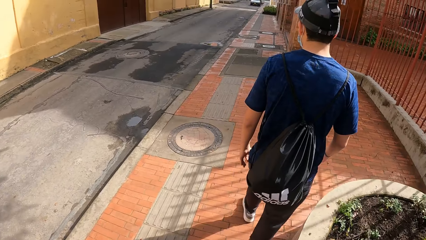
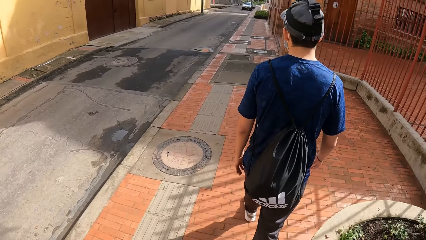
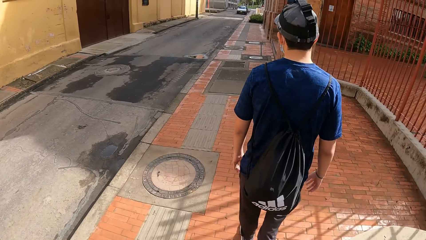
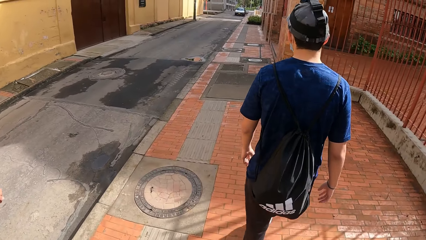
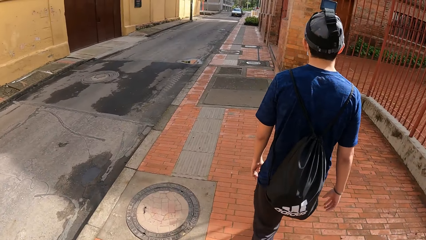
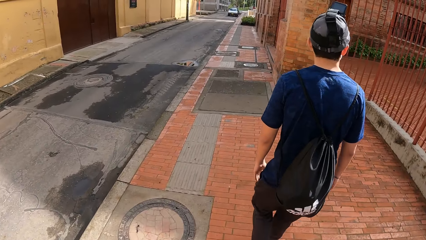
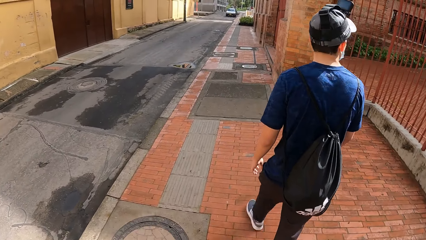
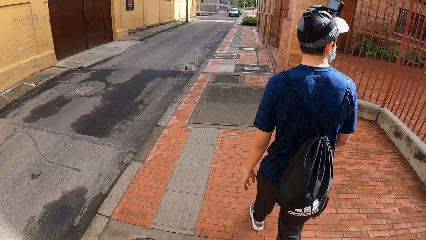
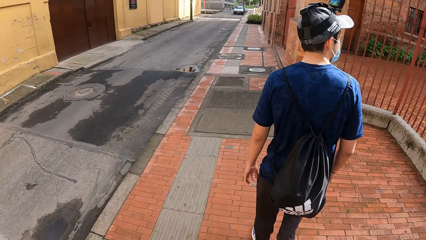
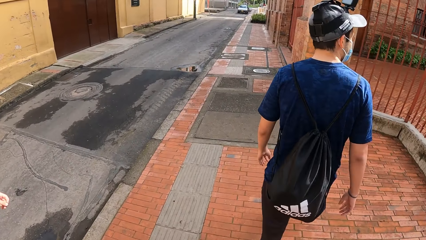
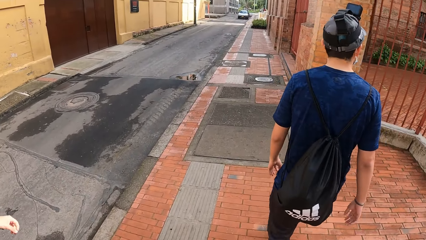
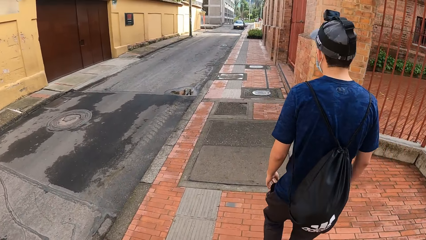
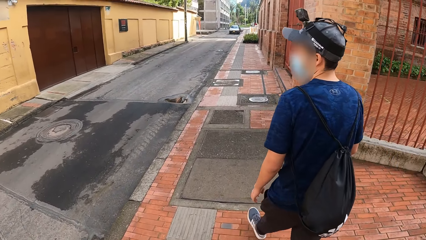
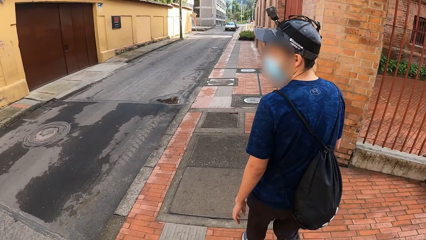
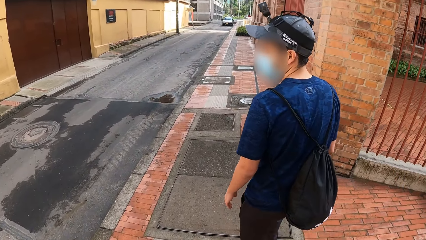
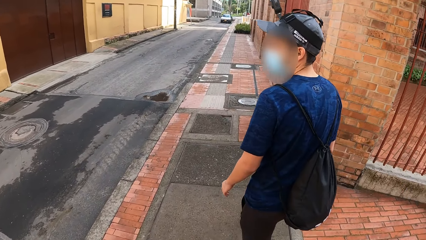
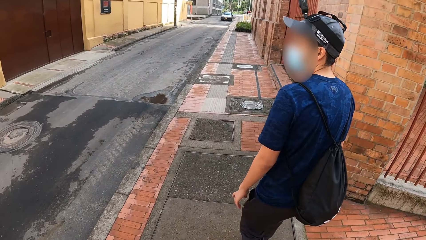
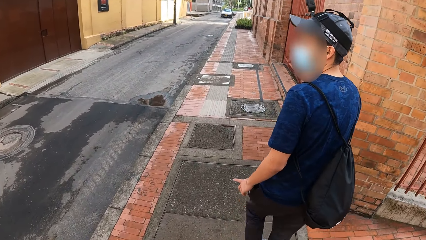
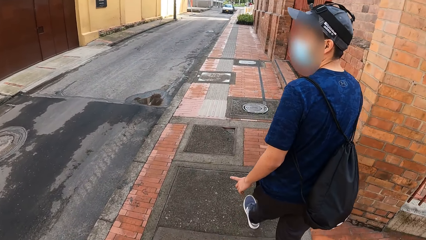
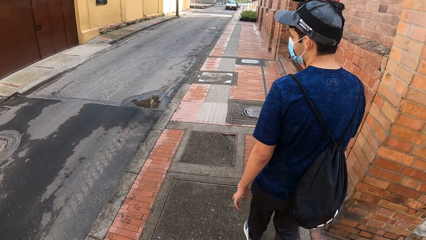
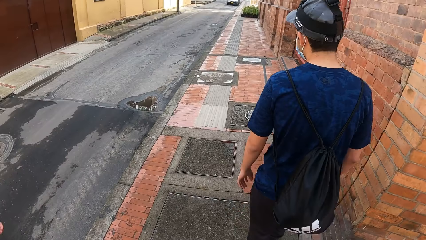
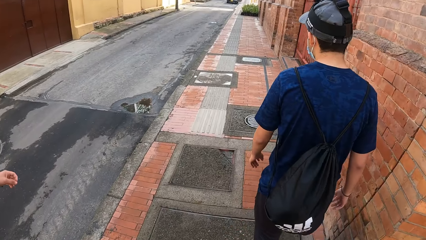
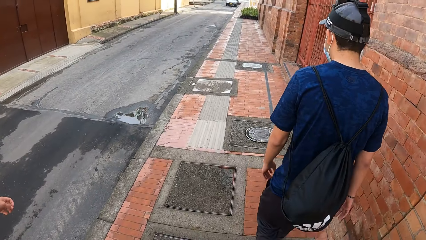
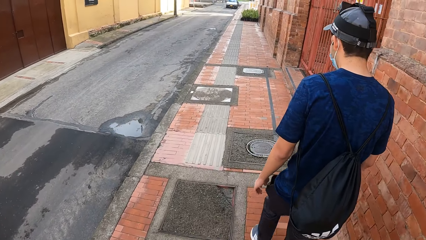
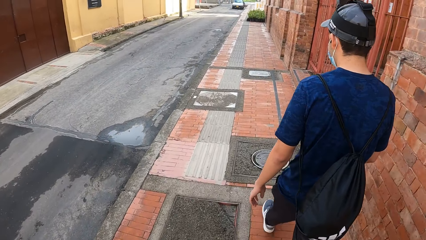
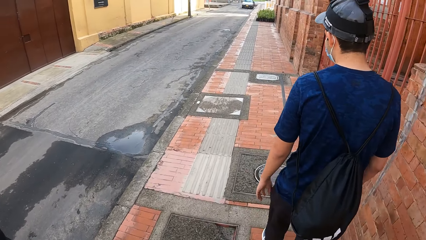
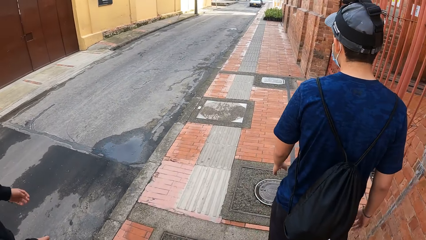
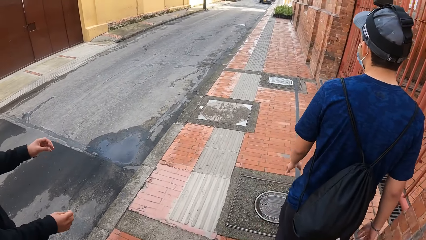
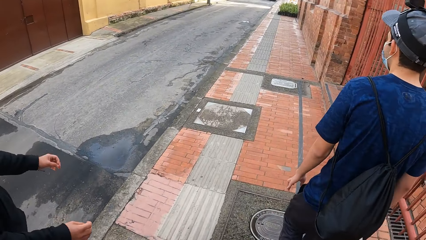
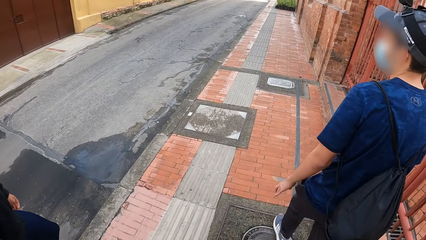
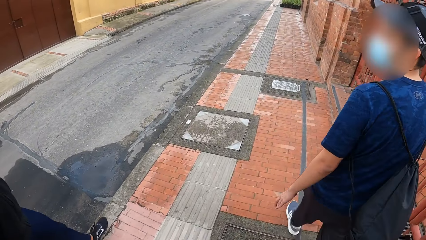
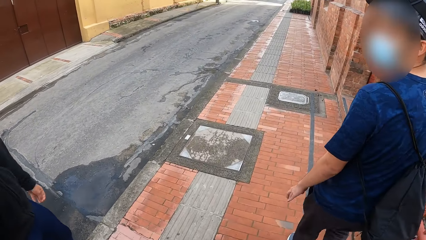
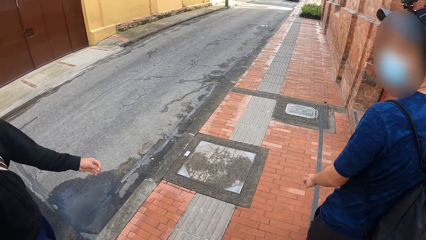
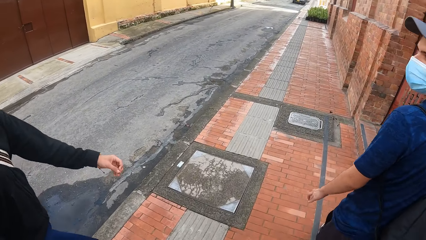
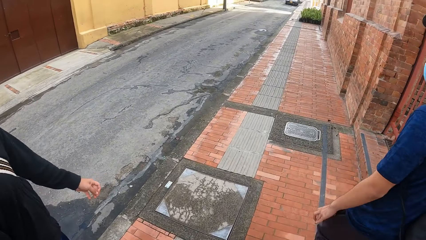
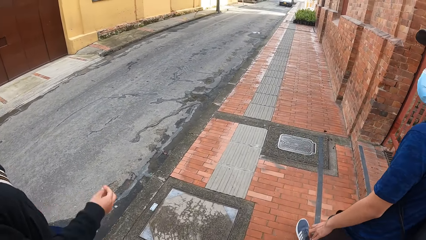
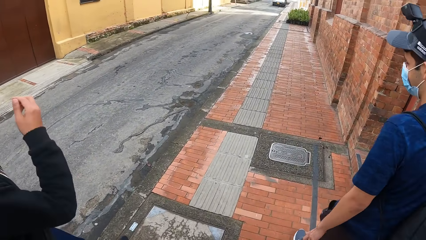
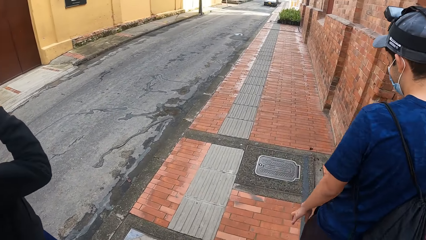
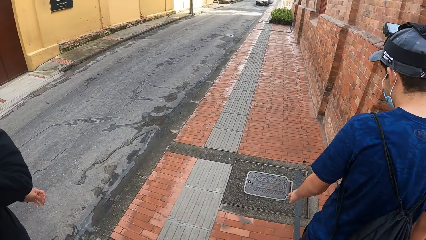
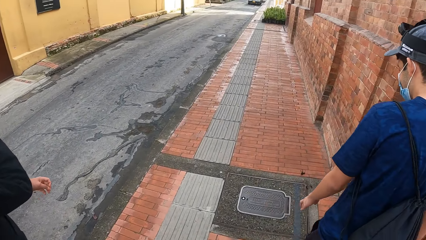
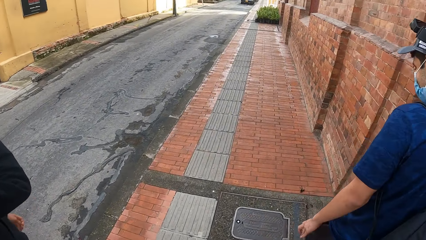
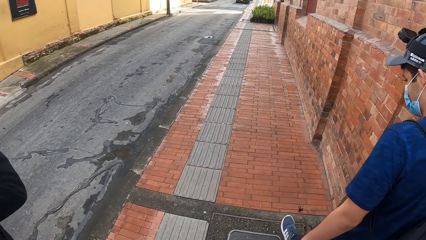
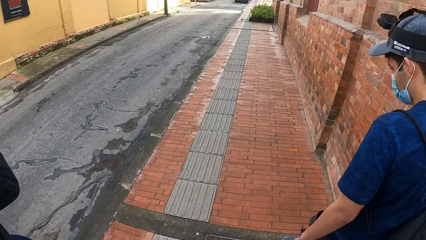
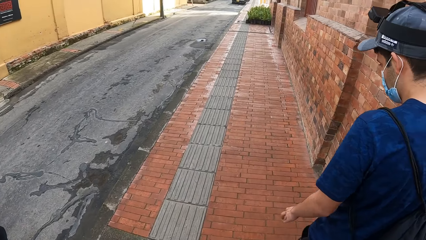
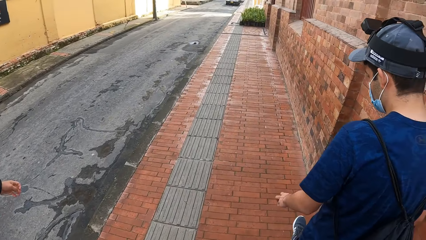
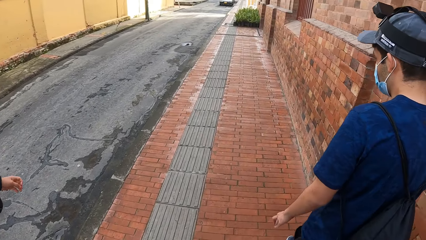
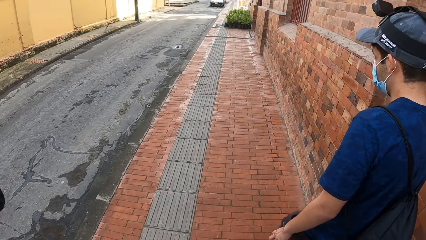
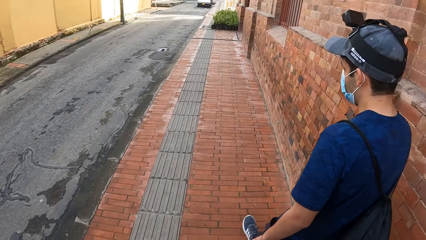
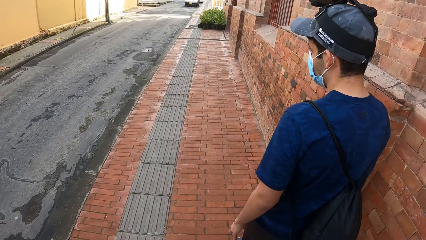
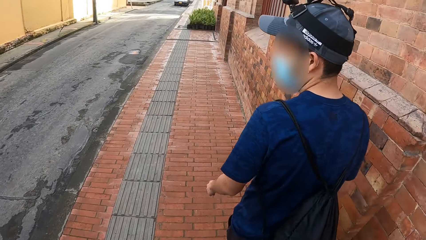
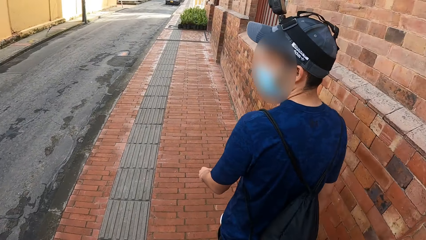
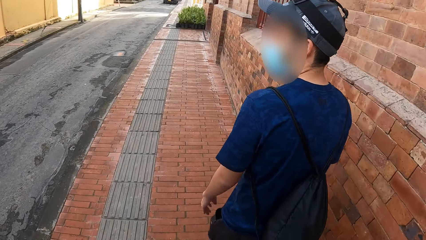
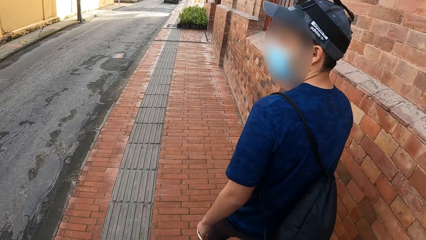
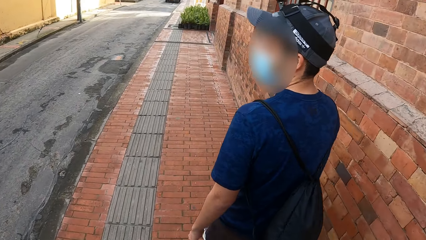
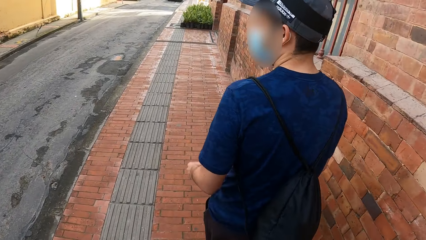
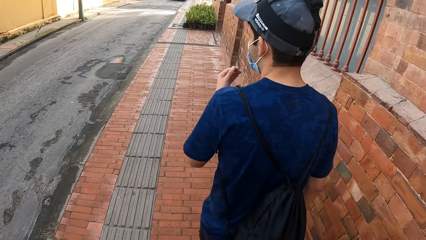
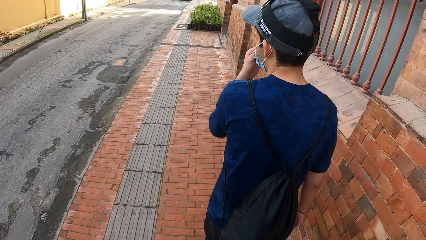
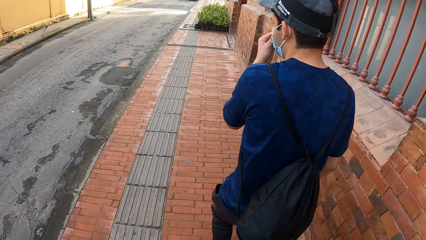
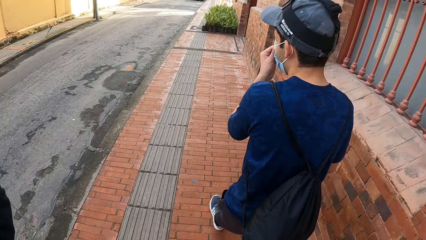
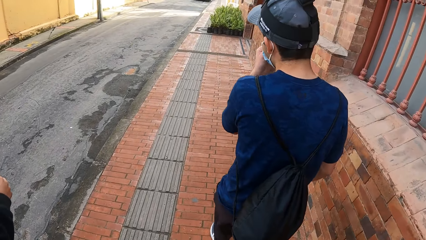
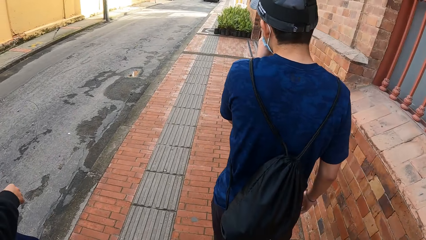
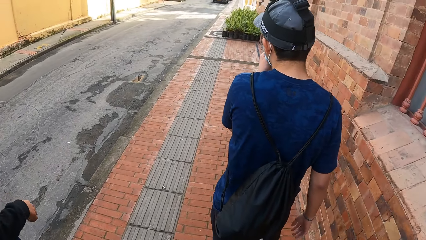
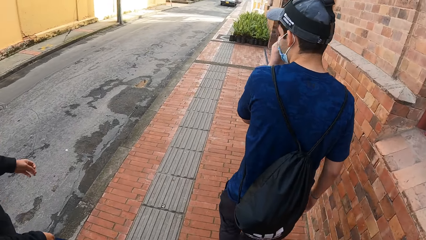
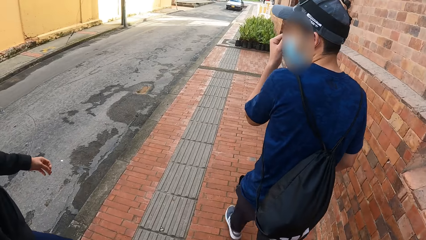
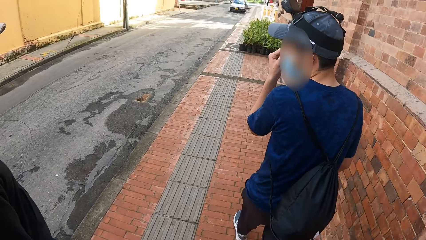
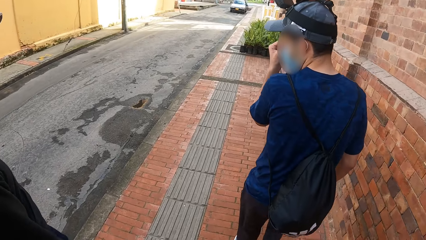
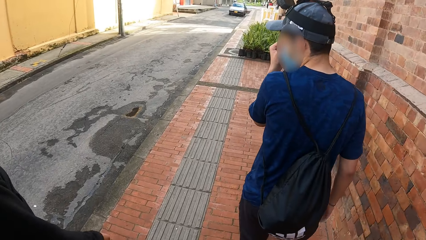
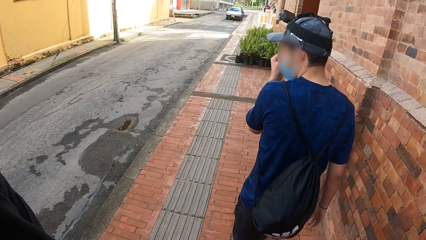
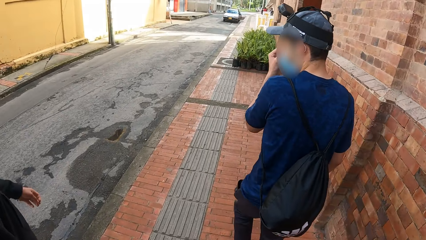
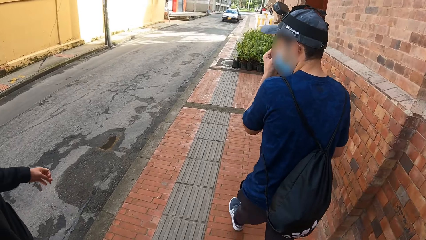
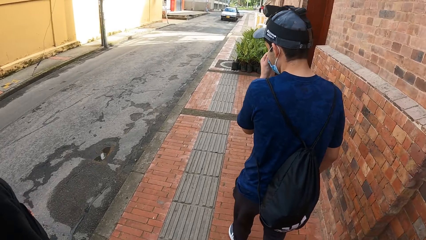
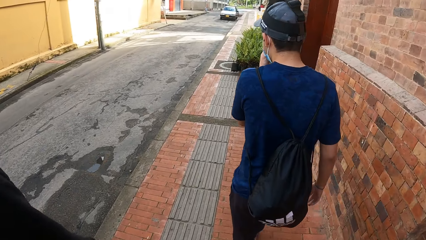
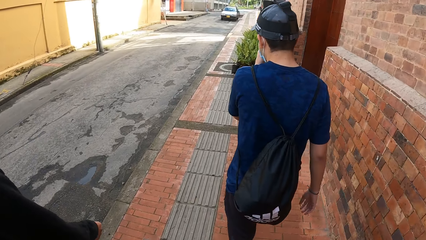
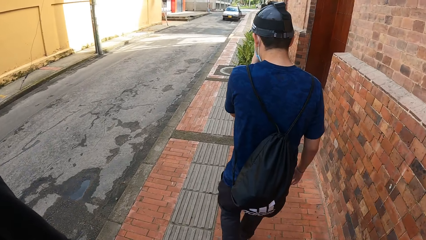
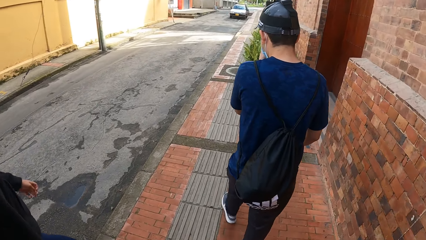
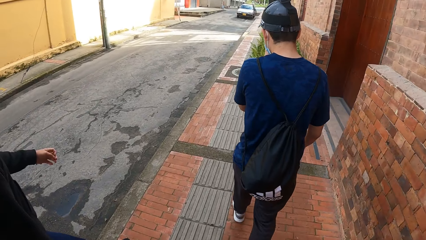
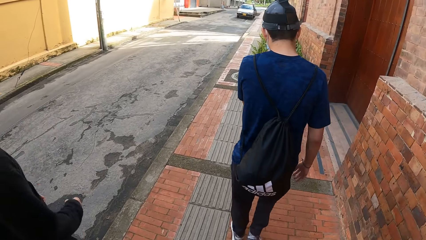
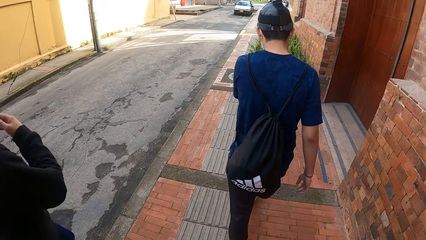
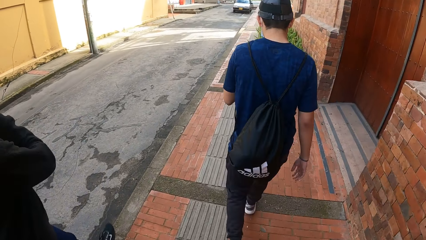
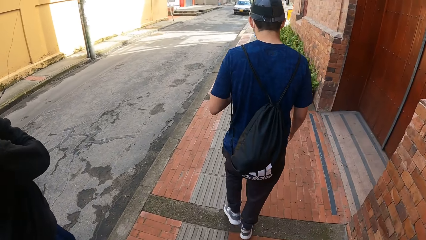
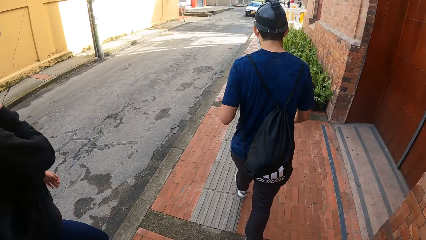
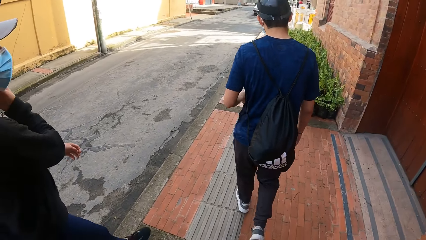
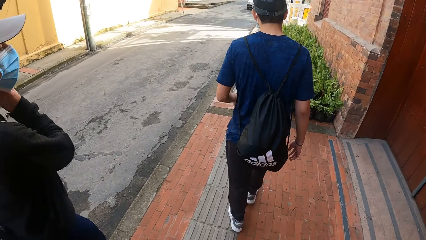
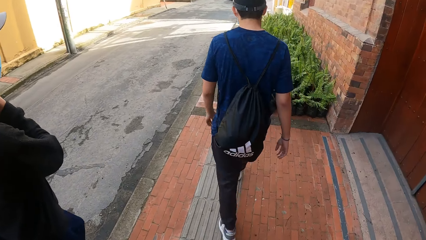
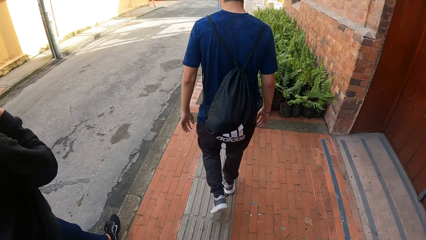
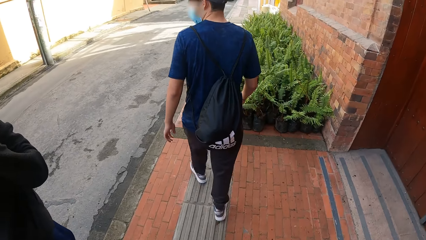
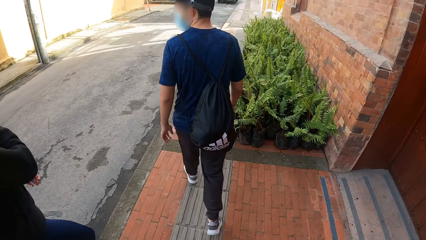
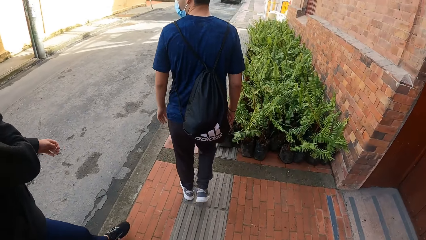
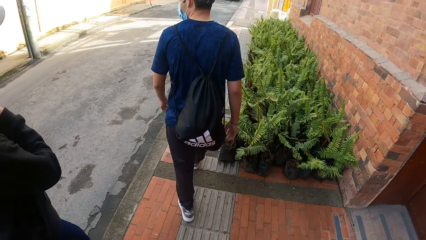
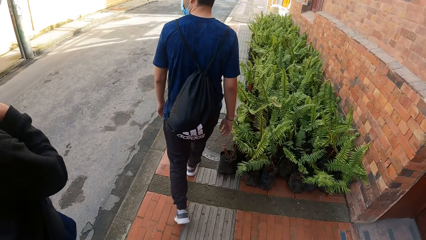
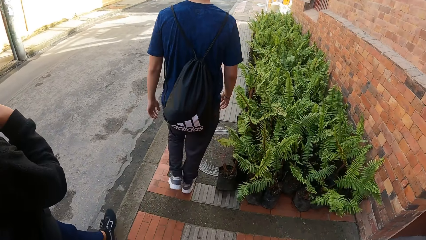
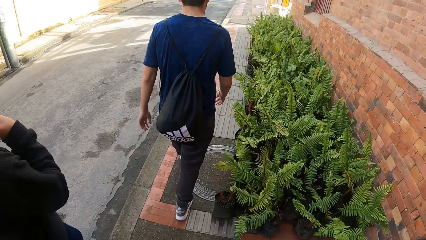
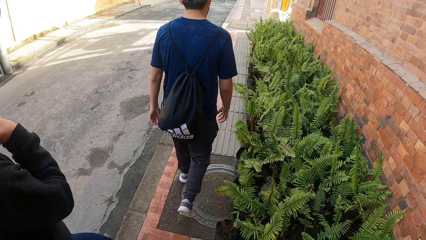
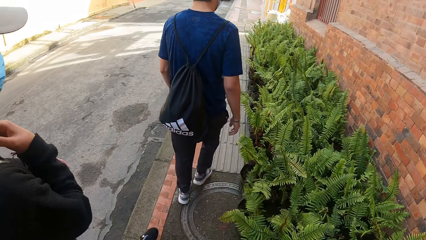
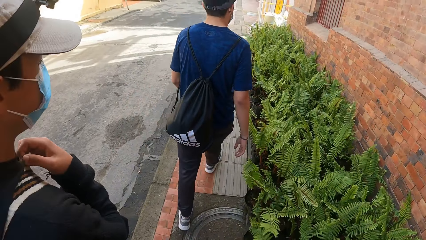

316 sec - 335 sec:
The camera wearer interacts with a man. The man touches the mask on his face with his left hand.
